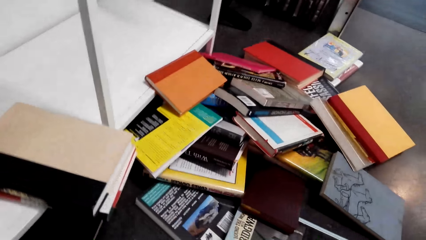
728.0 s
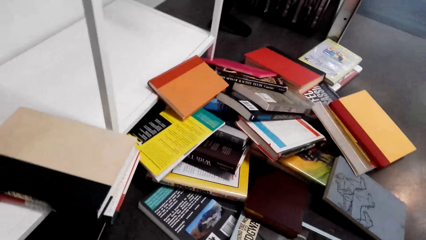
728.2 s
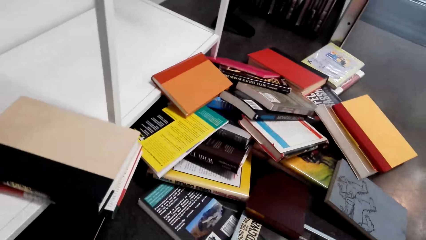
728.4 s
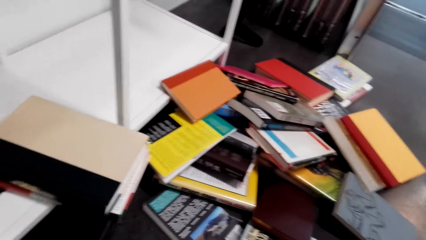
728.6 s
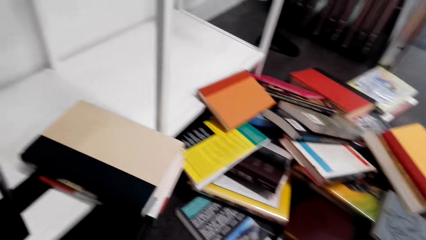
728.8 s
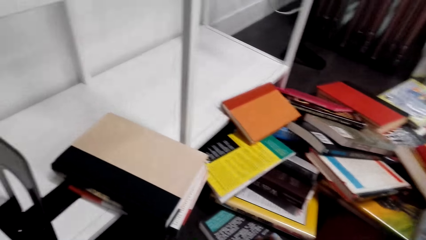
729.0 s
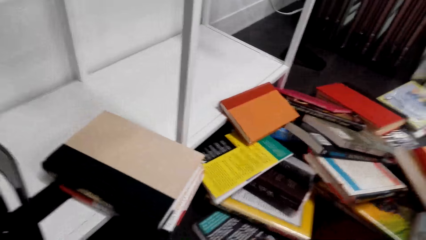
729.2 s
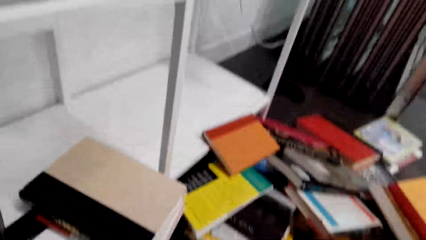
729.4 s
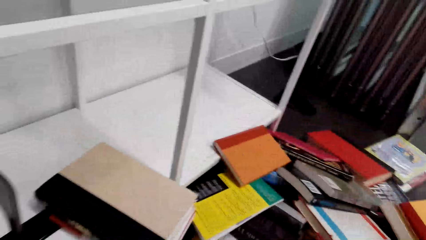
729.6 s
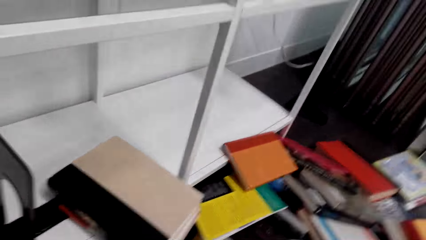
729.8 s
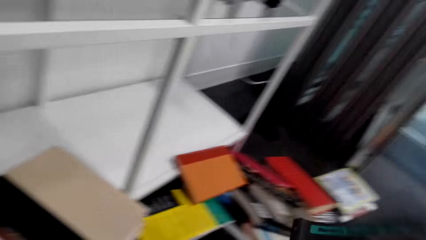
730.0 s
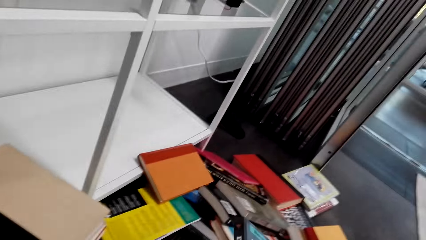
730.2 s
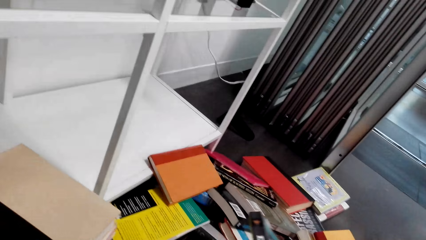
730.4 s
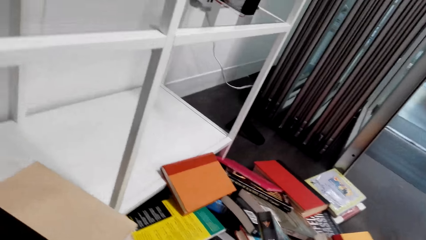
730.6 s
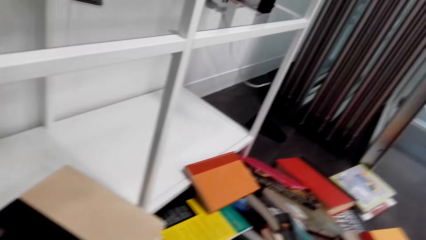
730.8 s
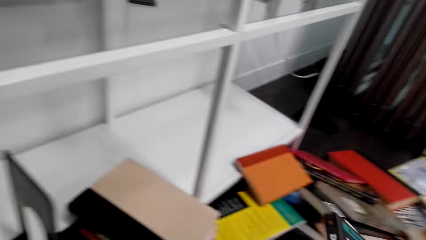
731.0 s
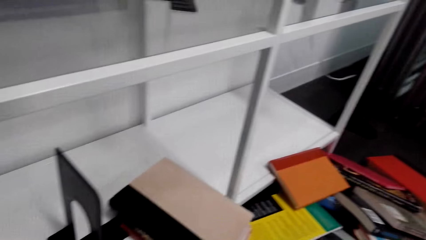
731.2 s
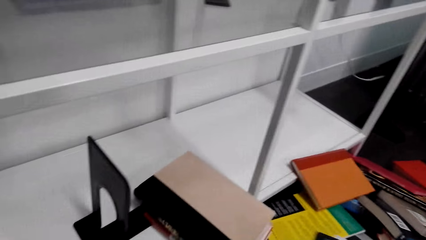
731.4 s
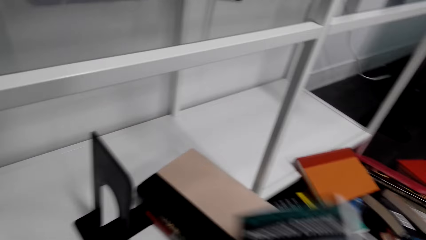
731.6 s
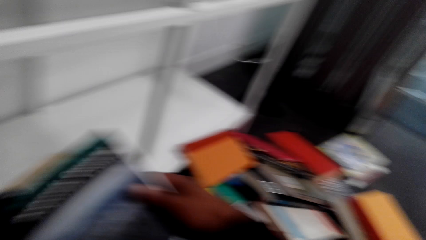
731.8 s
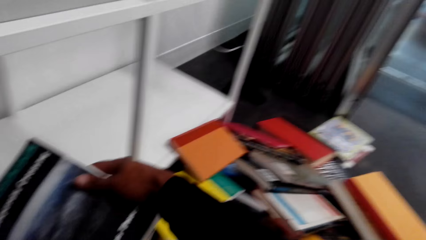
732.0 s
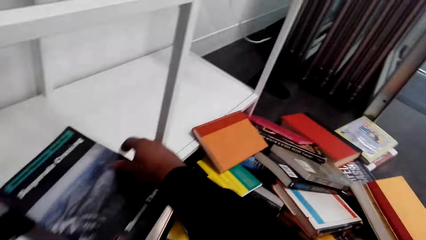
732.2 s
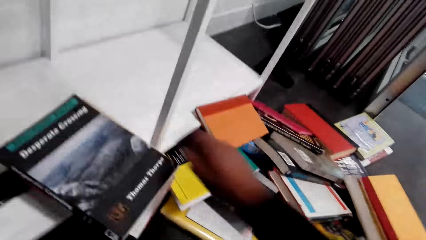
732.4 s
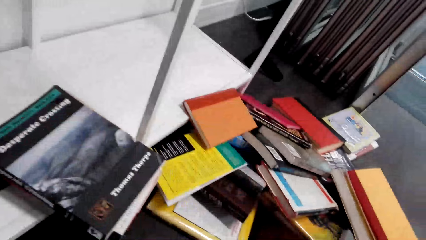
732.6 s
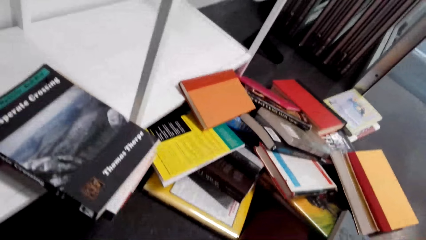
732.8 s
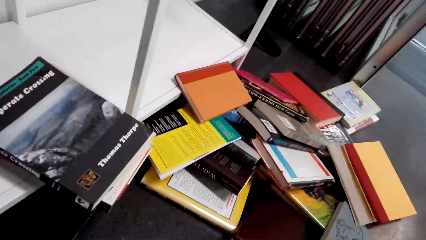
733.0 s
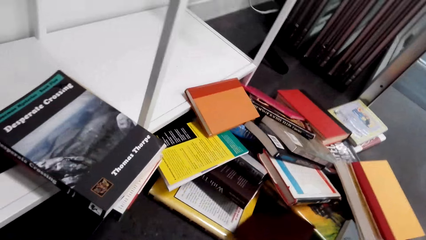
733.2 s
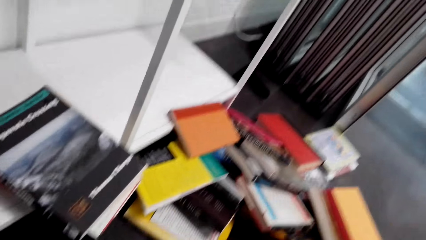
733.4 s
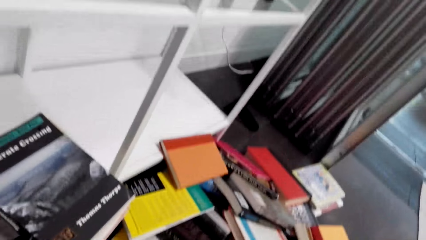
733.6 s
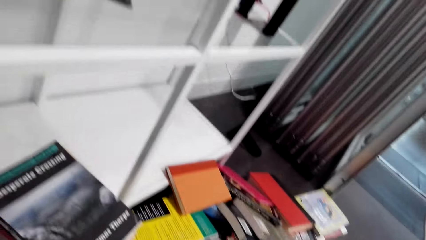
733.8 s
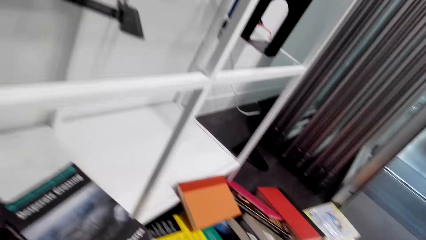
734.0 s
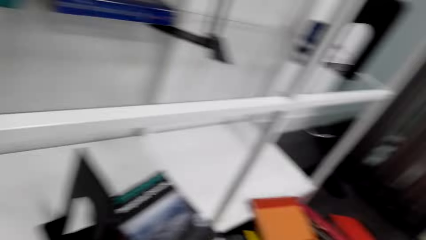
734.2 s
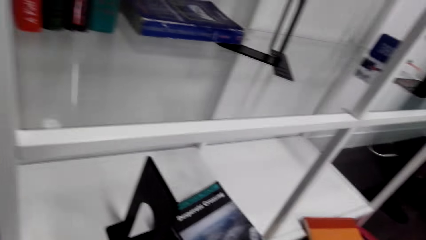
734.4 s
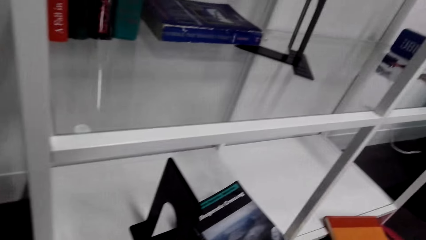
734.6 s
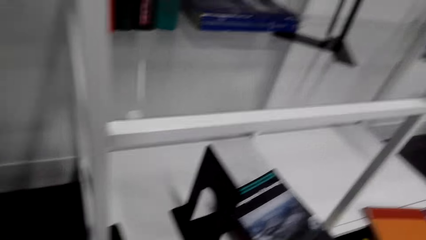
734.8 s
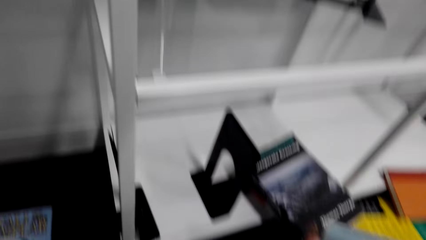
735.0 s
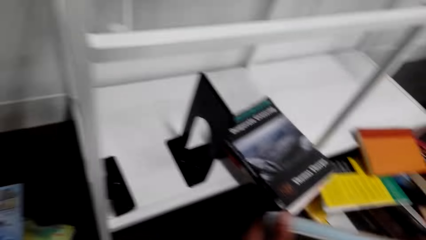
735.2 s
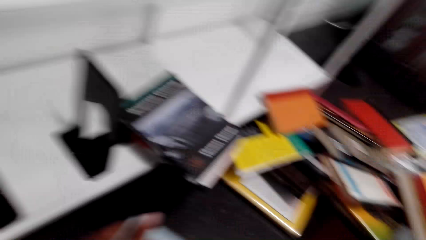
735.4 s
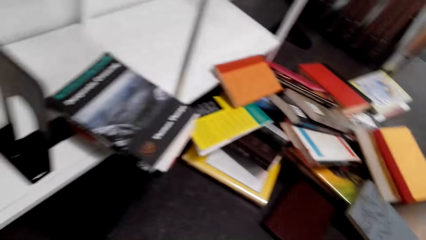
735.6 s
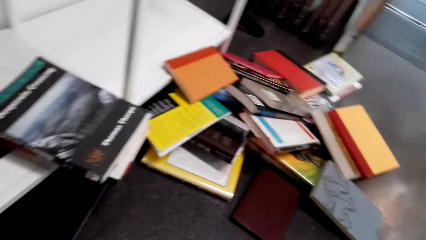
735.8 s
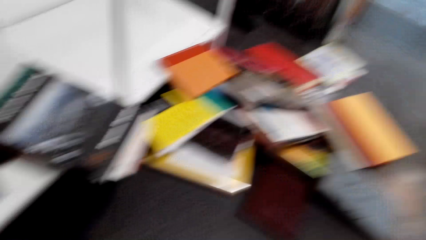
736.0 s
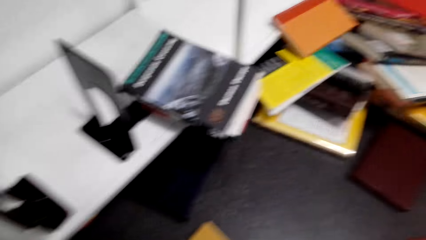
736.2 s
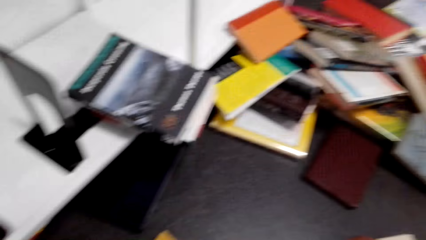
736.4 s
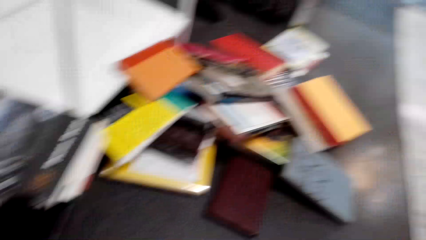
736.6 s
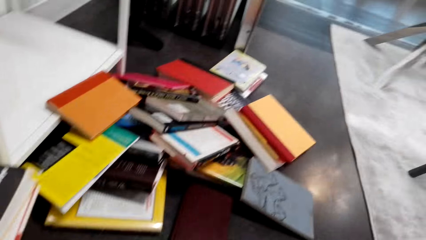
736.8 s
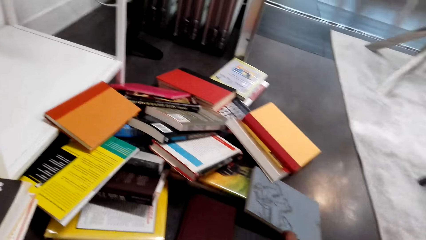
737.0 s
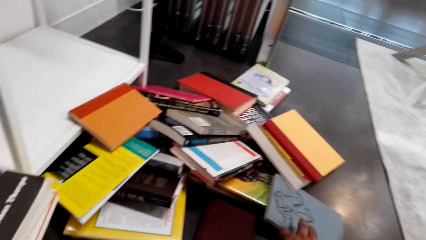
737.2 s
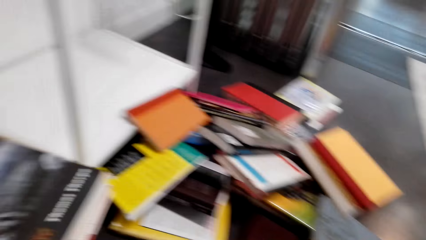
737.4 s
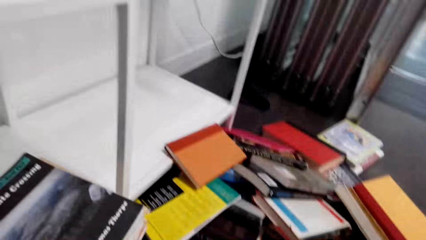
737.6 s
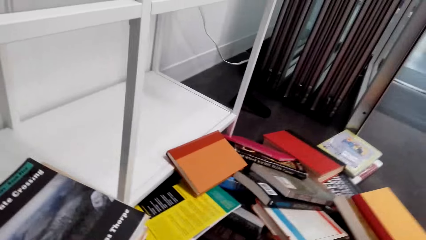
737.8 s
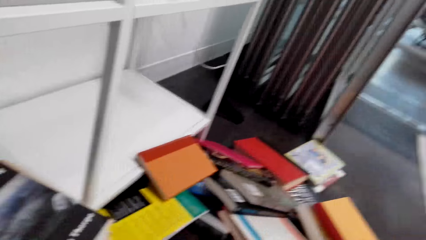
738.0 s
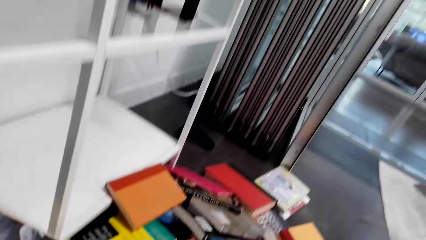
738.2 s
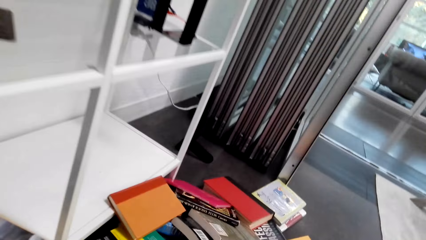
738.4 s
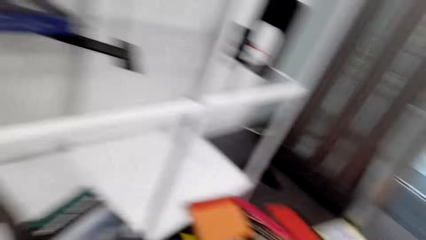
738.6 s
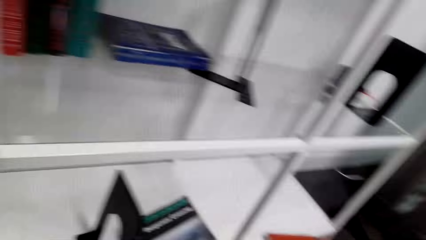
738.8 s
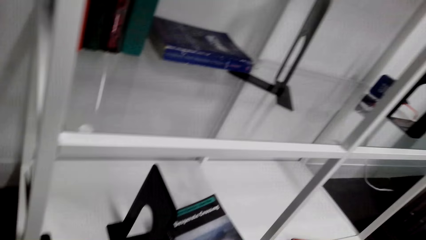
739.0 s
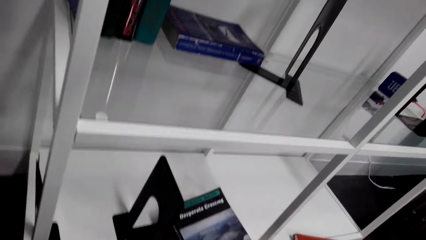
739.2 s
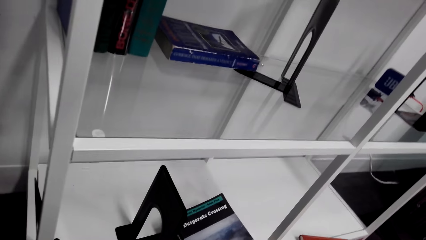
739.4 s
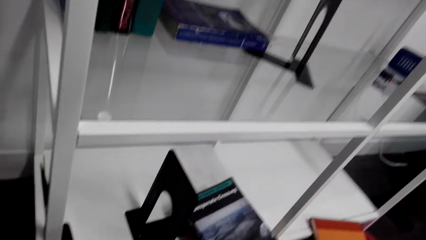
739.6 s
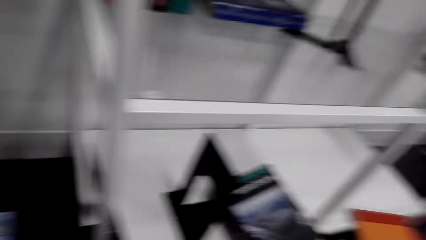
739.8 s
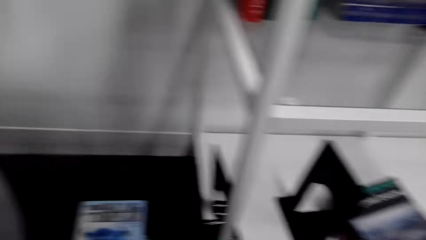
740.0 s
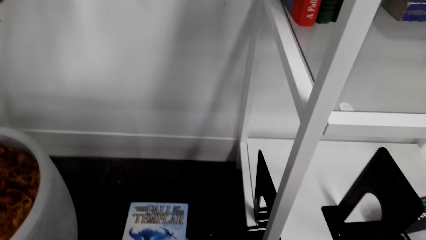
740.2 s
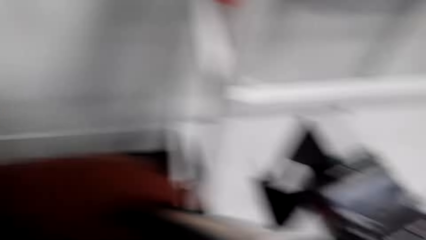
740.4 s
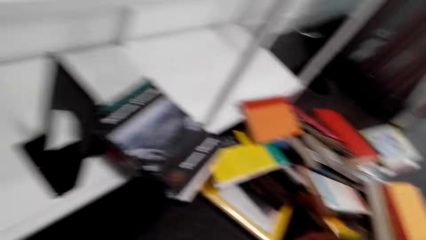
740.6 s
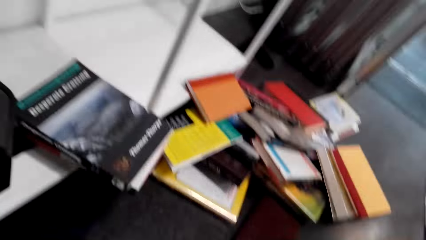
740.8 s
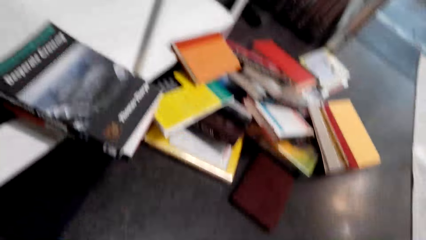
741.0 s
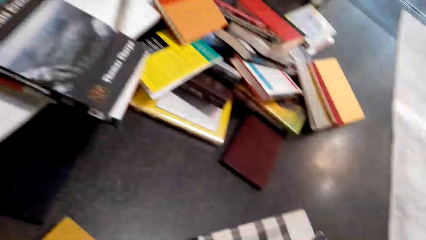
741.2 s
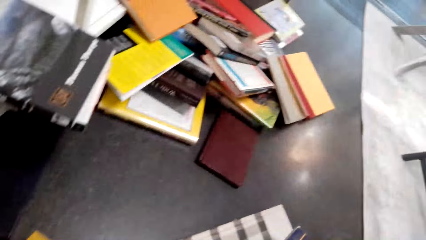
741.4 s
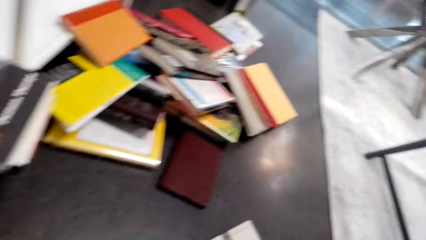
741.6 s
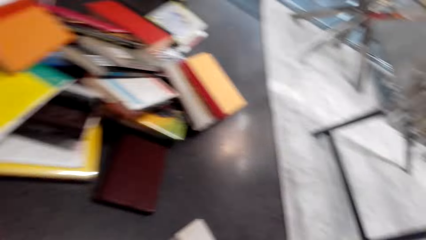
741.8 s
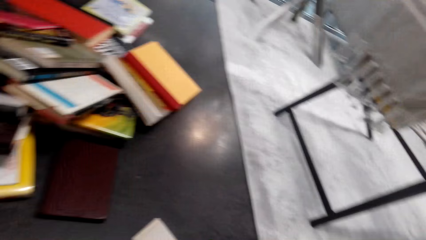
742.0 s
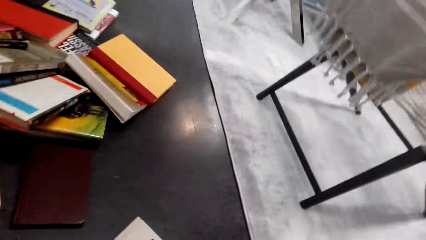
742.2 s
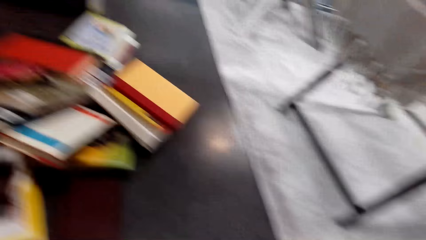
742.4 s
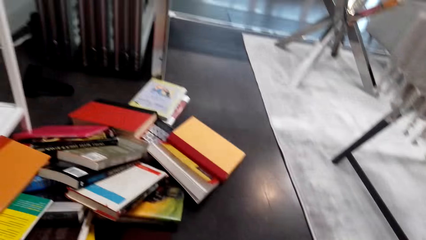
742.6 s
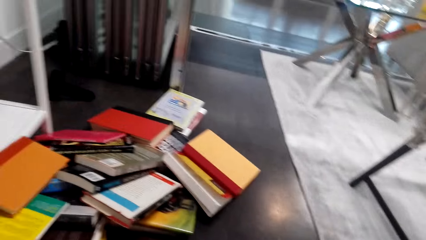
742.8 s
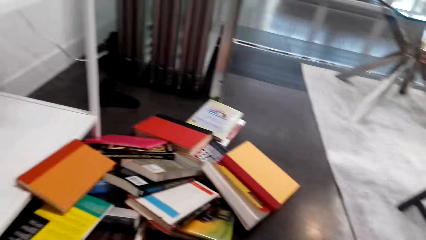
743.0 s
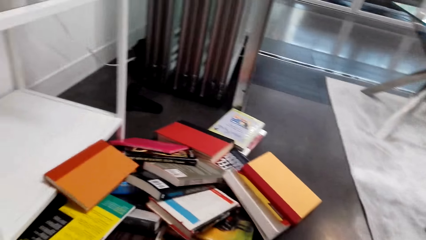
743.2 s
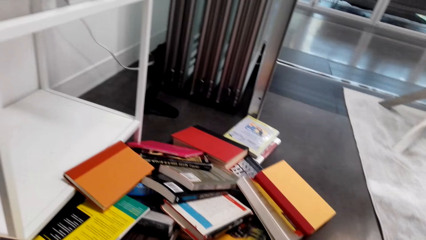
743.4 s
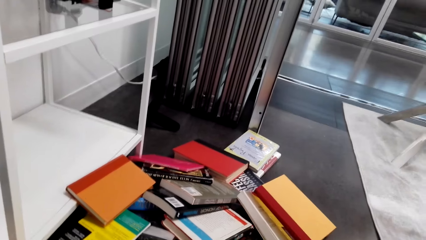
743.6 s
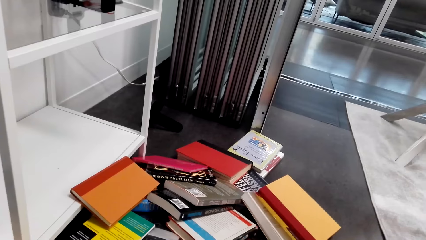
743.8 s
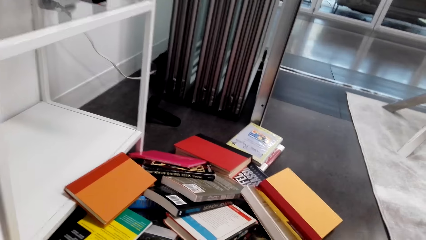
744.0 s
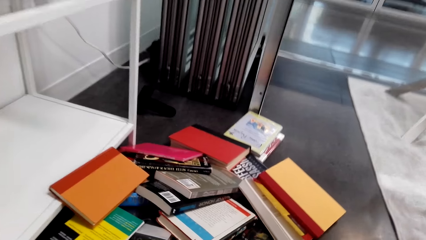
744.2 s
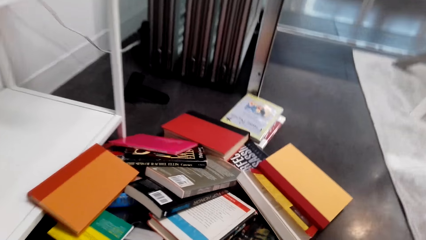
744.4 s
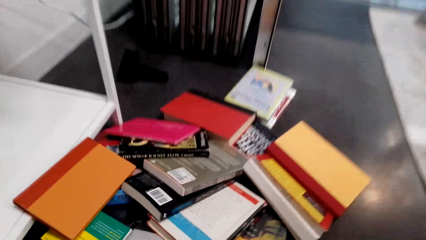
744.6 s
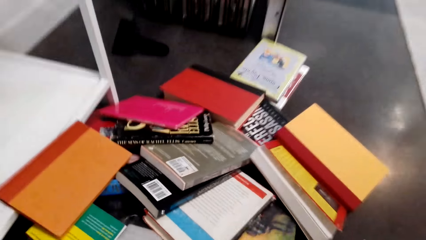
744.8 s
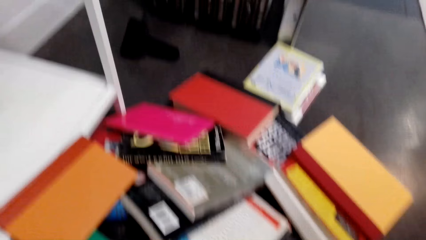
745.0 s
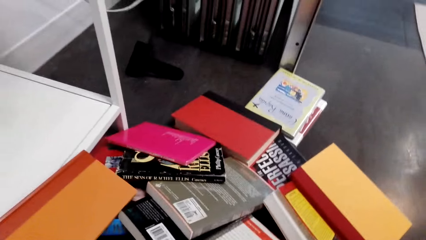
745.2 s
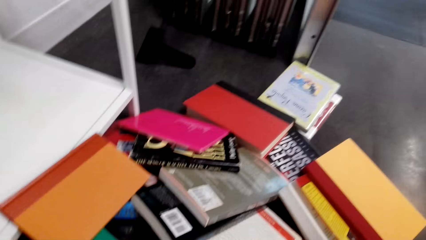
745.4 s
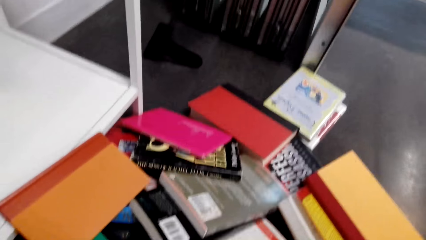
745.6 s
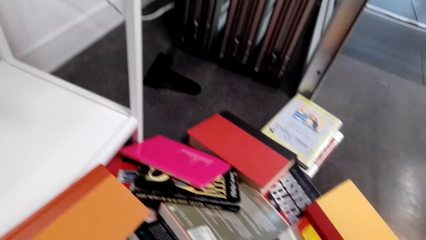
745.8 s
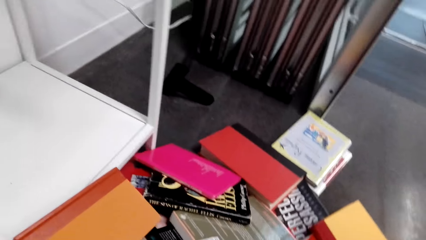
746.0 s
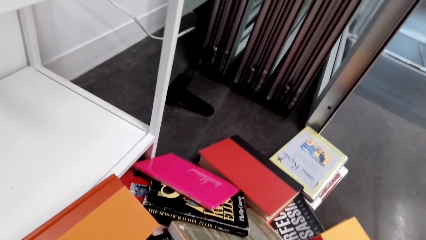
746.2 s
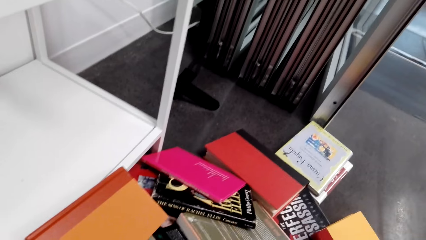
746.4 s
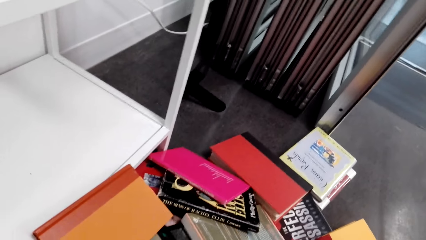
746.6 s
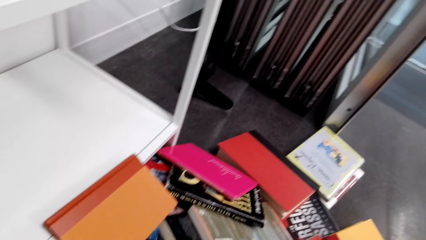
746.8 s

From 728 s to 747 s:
The camera wearer looks at the books on the shelf. They take a book. They look at the book. They lift the book. They place the books on the shelf. They look at the books on the shelf. They lift the book. They move books in the hands. They look at the shelf. They look at the books on the shelf. They move around. They look at the shelf. They move the left hand. They look at the books on the floor. They take a book.
